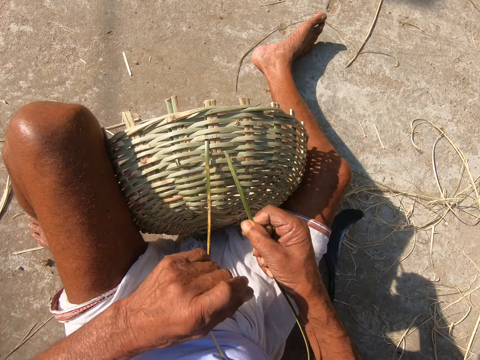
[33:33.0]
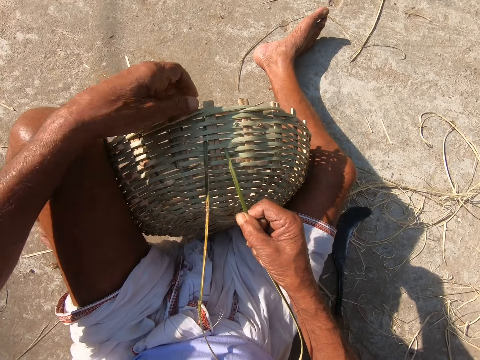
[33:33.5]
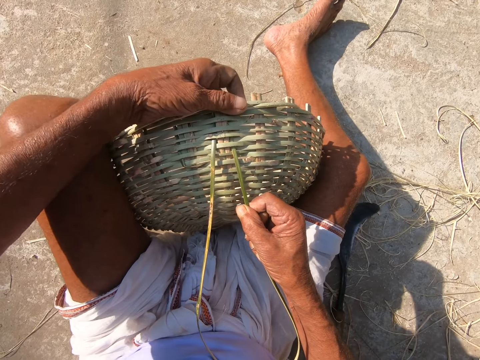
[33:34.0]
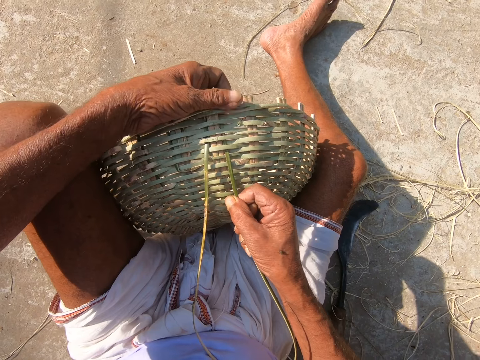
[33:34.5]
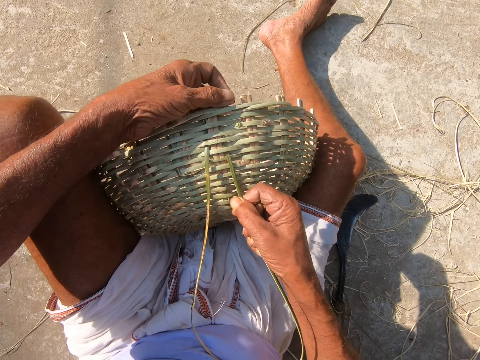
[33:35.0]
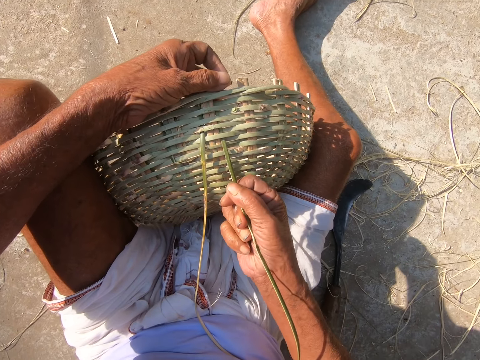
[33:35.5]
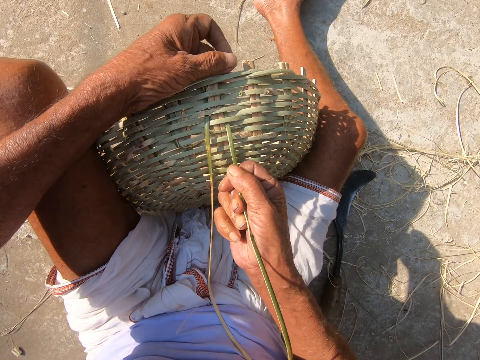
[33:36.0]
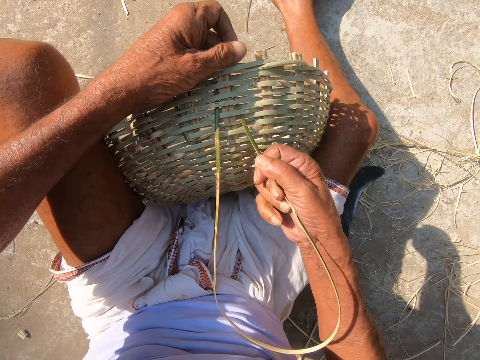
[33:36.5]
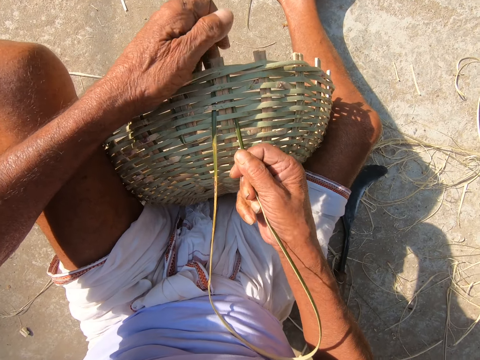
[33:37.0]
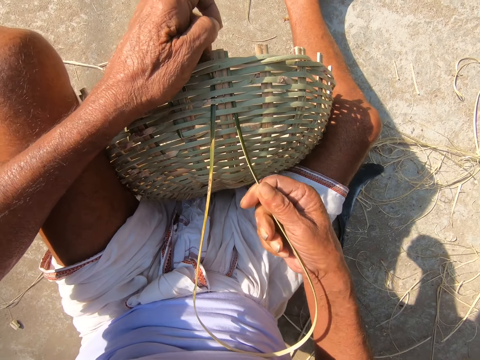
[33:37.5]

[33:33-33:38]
The camera wearer weaves the willow basket with both hands.

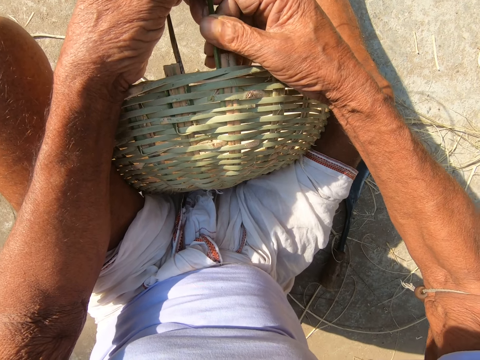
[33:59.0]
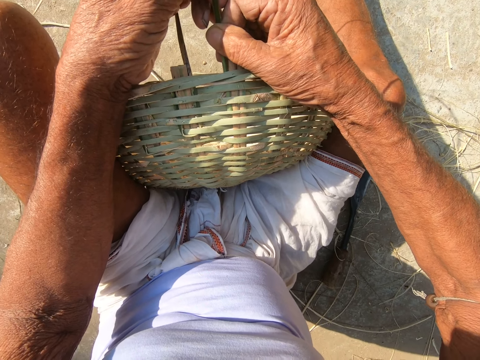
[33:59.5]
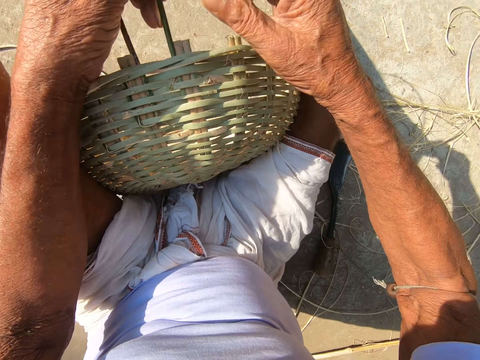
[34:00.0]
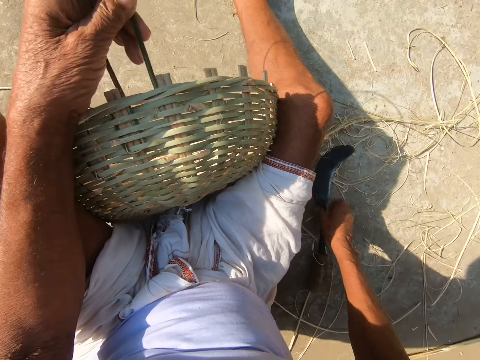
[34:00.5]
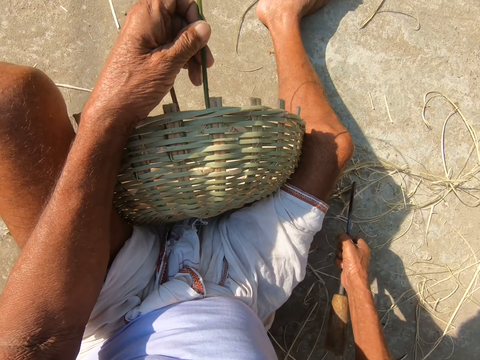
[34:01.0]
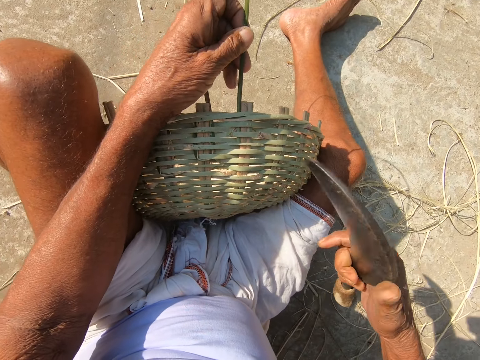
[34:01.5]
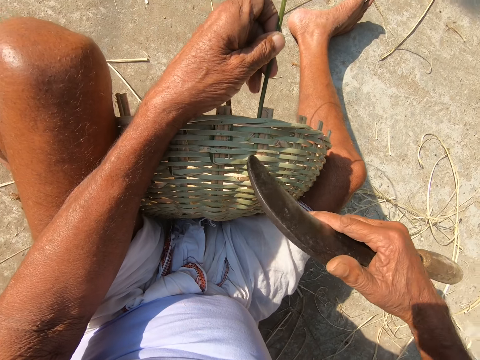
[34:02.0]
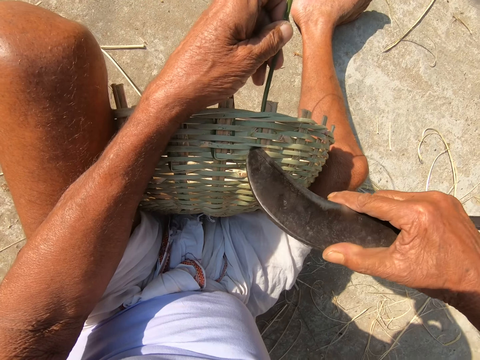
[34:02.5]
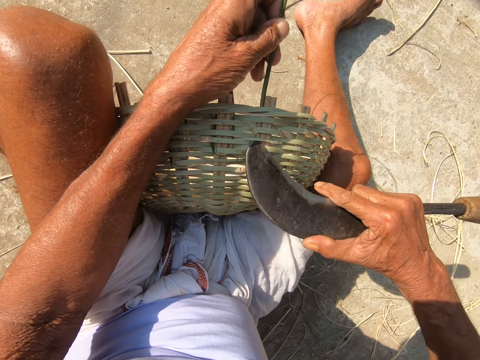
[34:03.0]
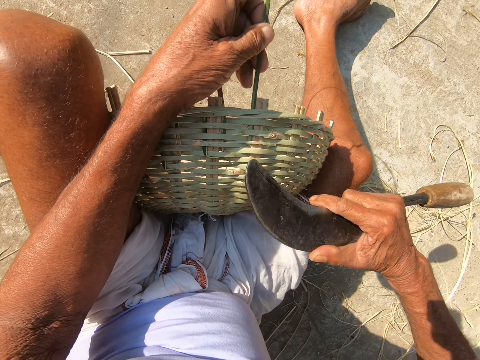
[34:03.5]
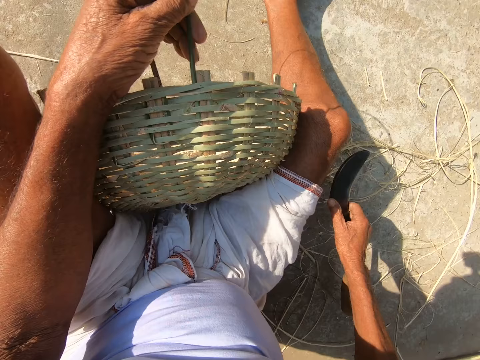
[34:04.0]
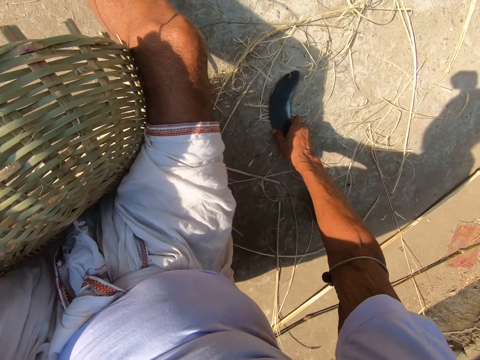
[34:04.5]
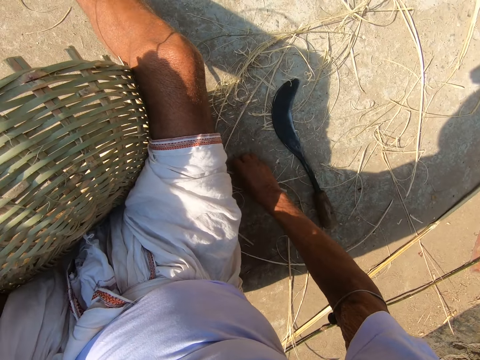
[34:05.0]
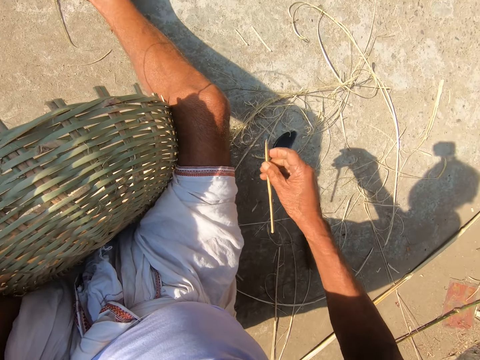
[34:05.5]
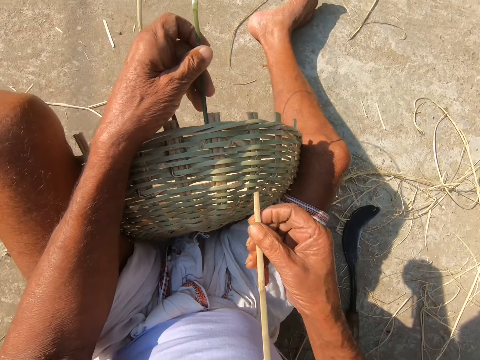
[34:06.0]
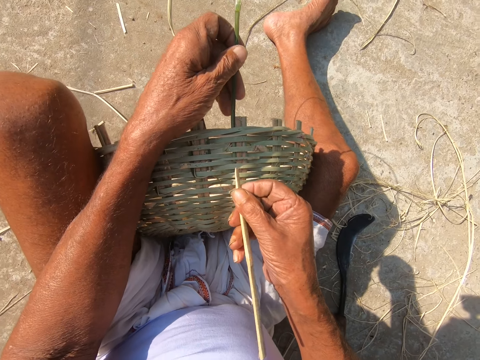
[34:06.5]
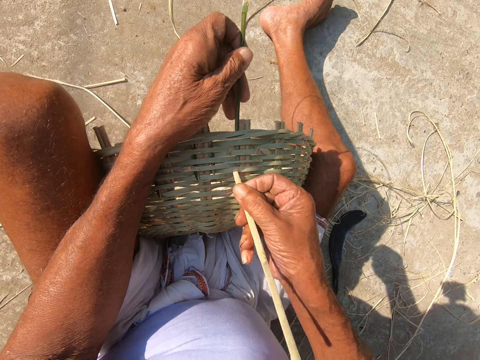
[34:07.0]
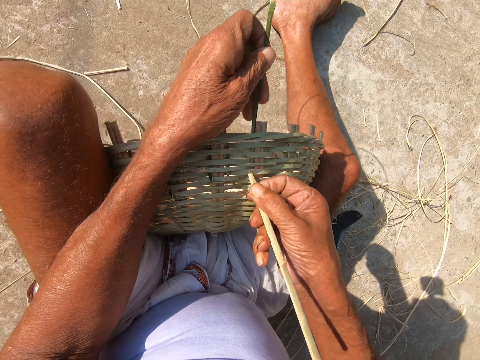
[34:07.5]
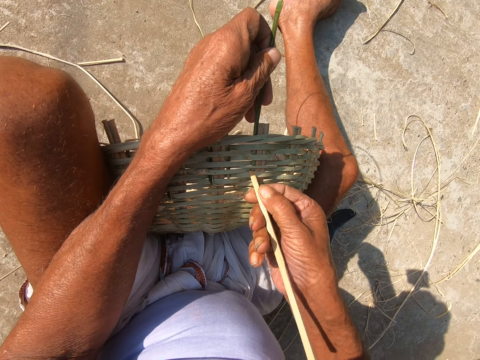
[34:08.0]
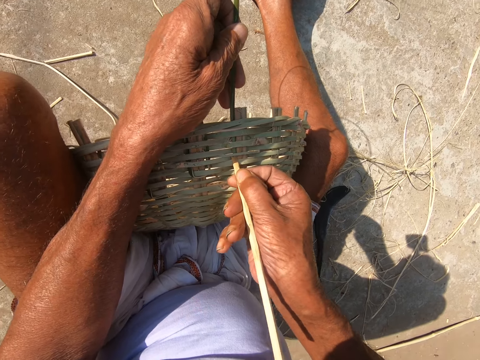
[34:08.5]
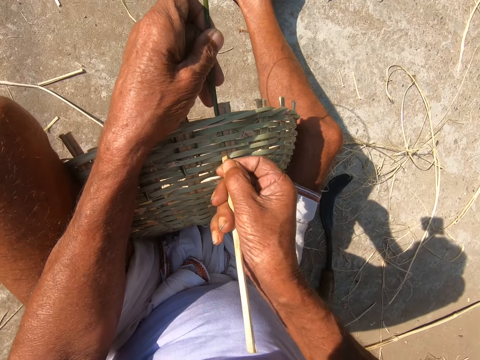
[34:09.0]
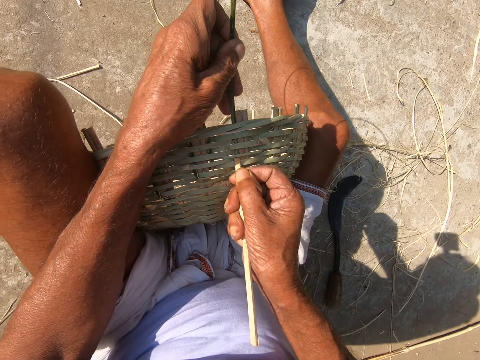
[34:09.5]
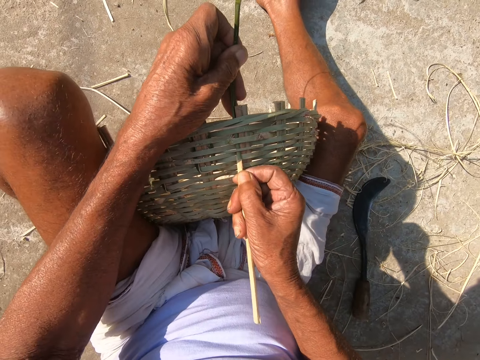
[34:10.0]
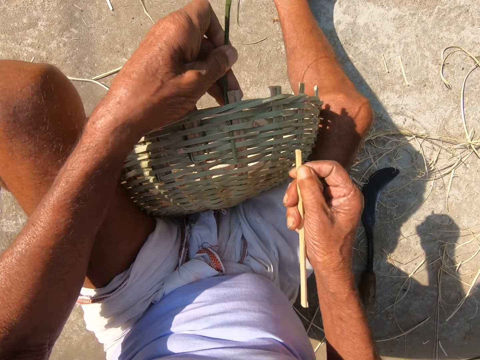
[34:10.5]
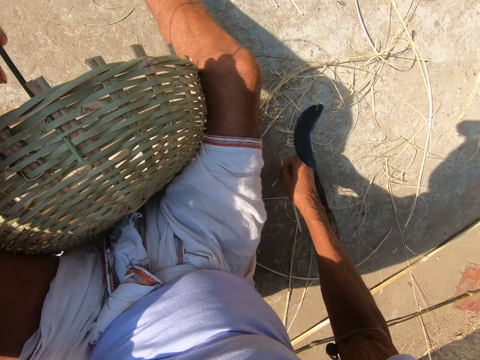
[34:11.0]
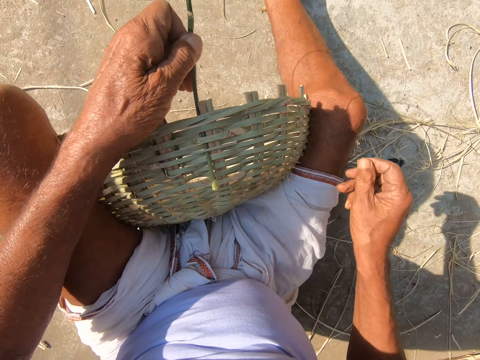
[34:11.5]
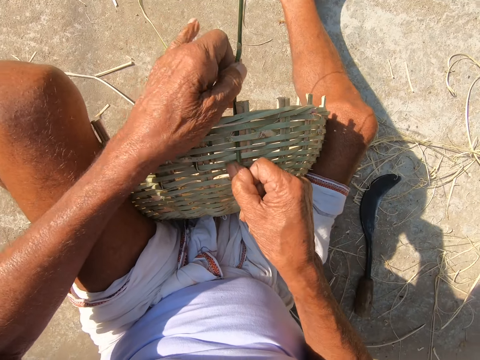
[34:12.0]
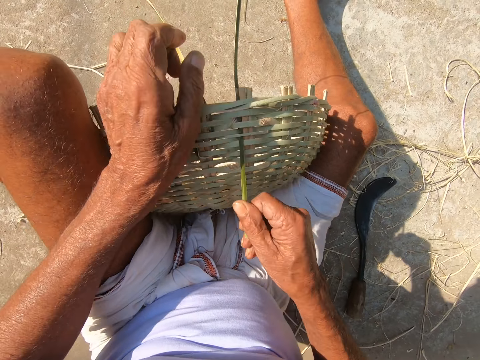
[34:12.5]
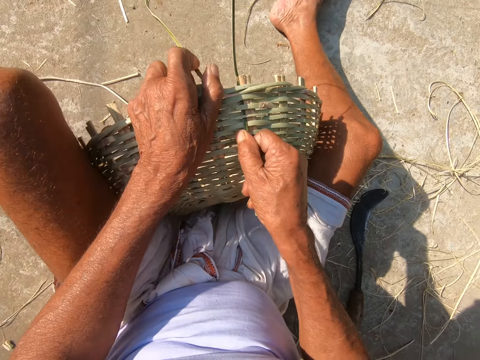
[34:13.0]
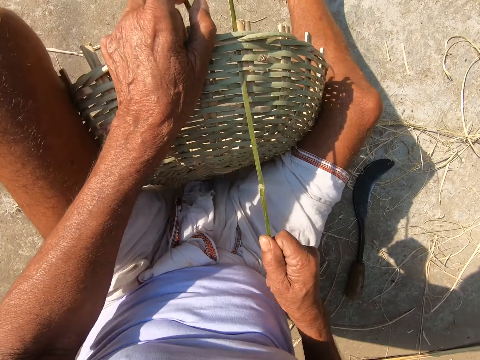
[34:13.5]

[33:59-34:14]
The camera wearer picks up the hook knife from the ground with his right hand. He creates a hole in the willow basket with the hook knife in his right hand. He adjusts the spacing of the basket. He drops the hook knife in his right hand on the ground. He picks up a strand of willow from the ground with his right hand. He weaves the basket with both hands. He creates a hole in the willow basket with the strand of willow in his right hand. He drops the strand of willow on the ground with his right hand. He weaves the willow basket with both hands.

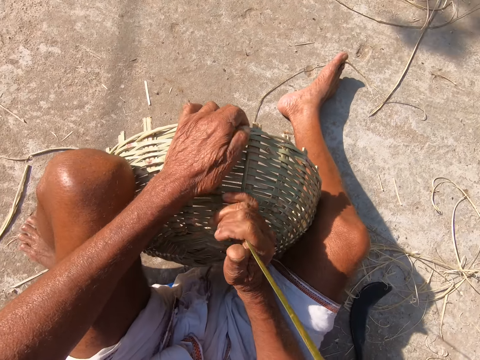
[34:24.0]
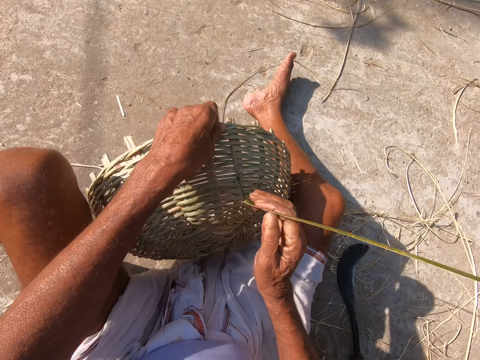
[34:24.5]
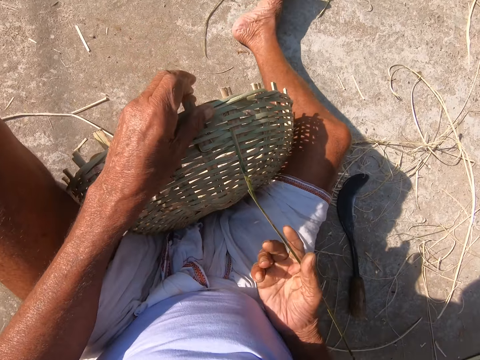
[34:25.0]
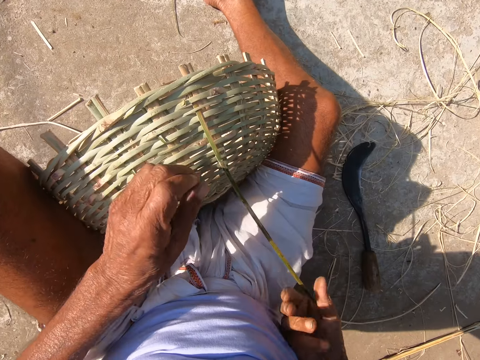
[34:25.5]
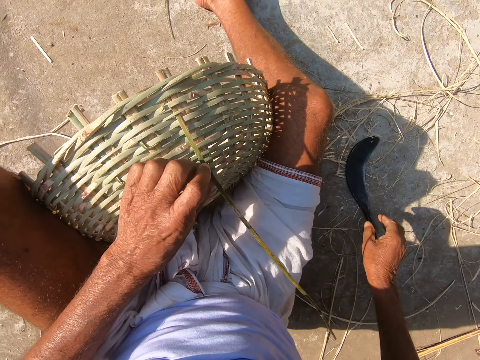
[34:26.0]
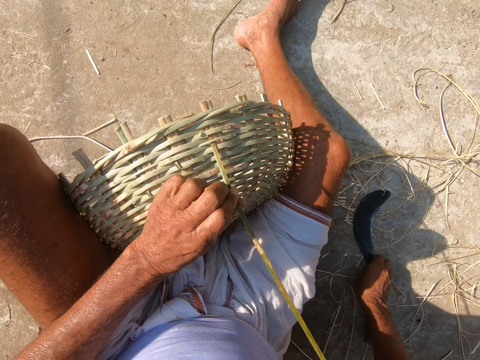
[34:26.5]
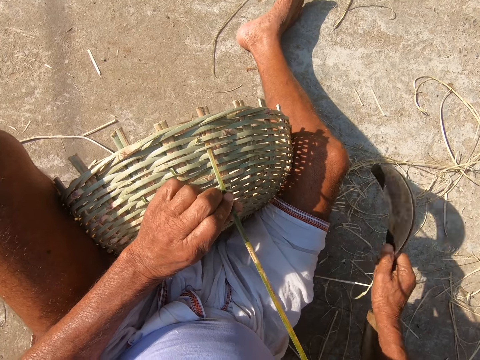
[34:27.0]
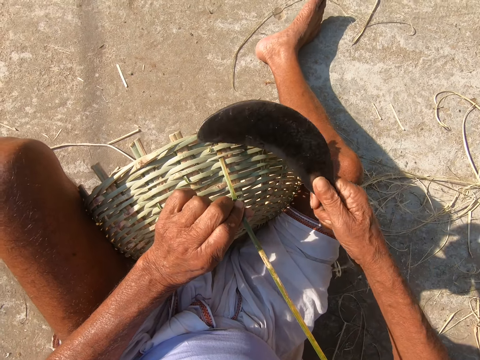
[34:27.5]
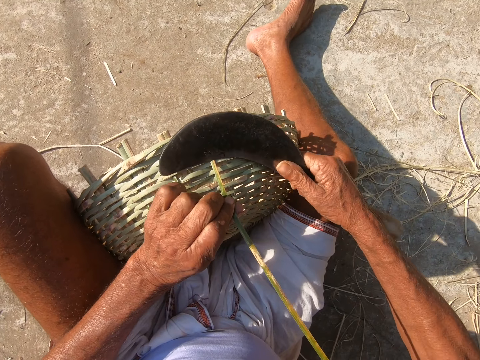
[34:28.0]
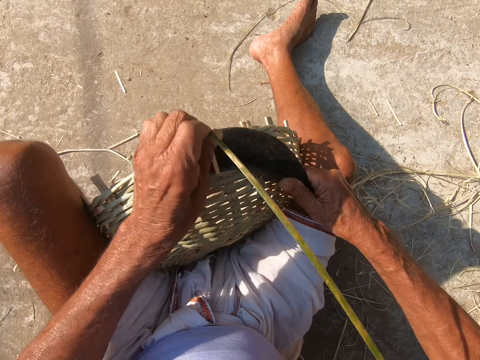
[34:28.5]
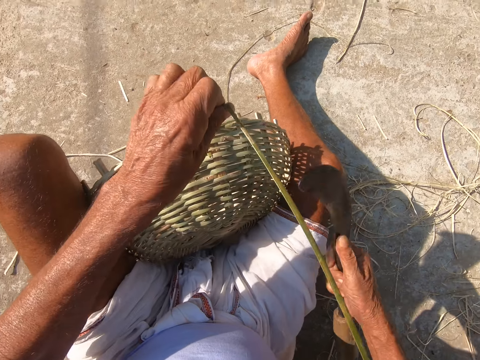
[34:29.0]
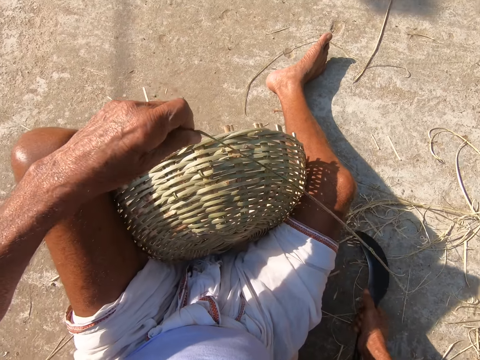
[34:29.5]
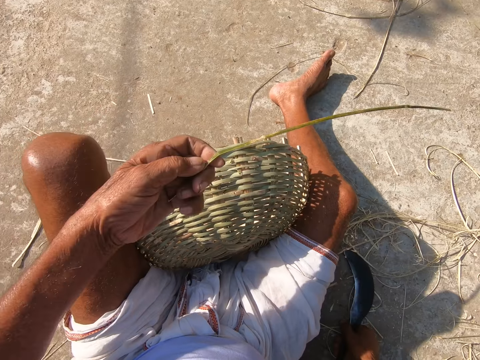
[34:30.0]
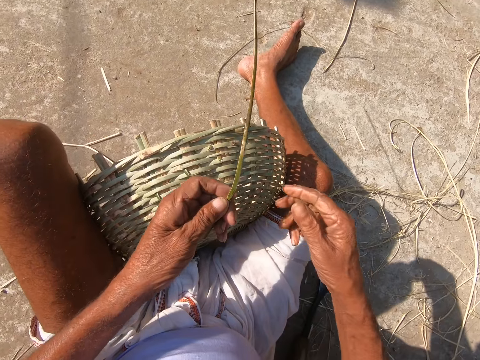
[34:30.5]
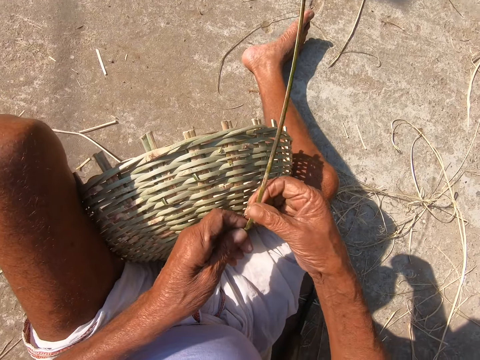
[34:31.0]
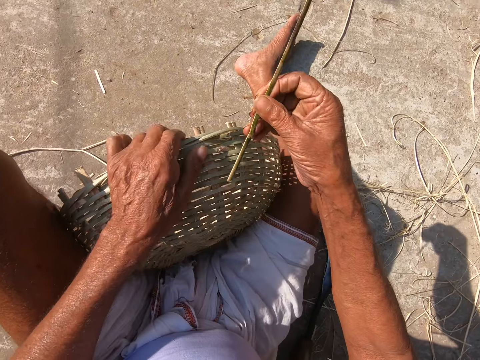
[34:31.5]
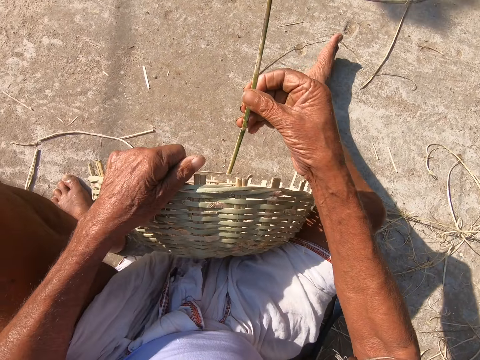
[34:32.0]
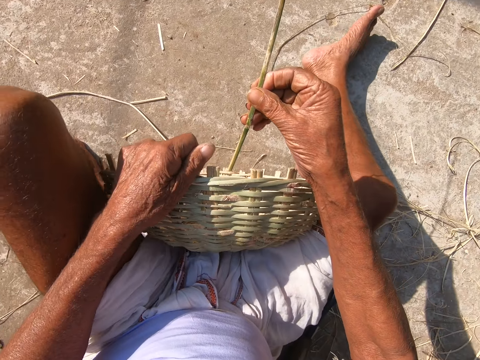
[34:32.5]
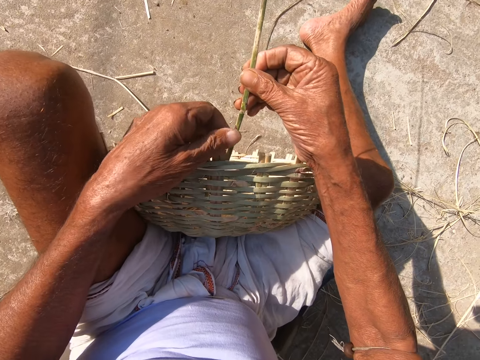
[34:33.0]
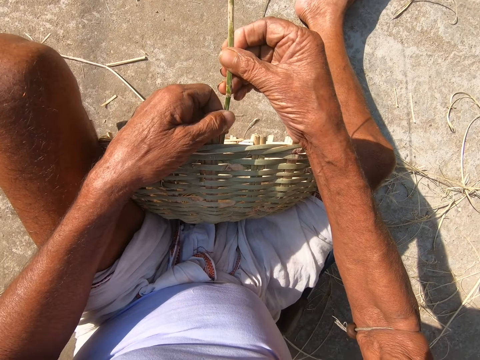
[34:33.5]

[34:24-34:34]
The camera wearer picks up the hook knife from the ground with his right hand. He cuts the strand of willow from the willow basket with the hook knife in his right hand. He drops the hook knife in his right hand on the ground. He passes the strand of willow from his left hand to his right hand. He weaves the willow basket with both hands.
